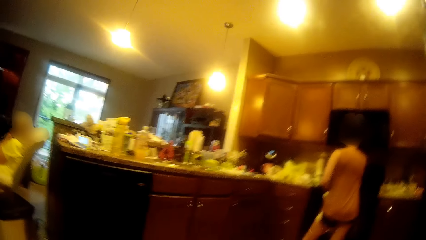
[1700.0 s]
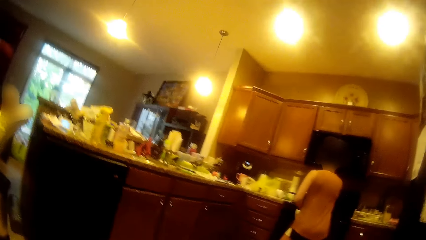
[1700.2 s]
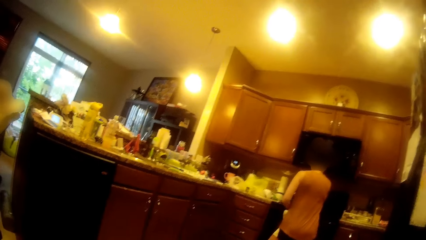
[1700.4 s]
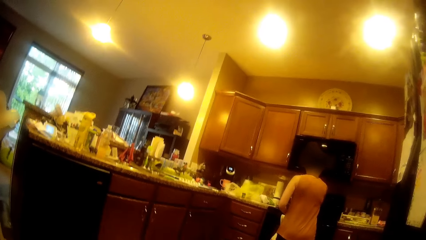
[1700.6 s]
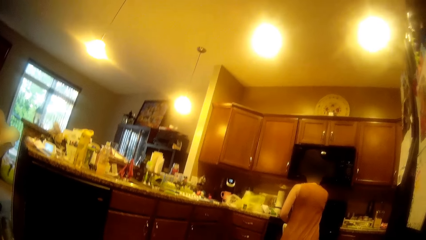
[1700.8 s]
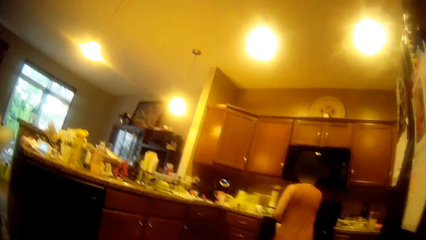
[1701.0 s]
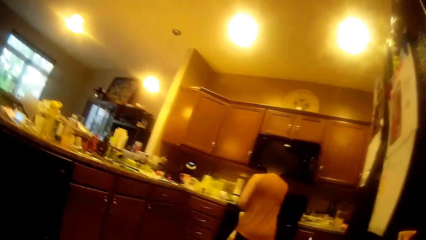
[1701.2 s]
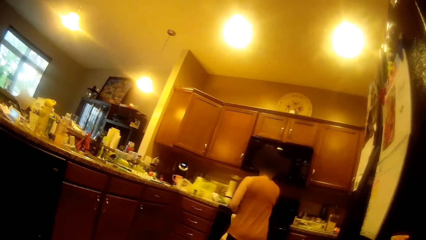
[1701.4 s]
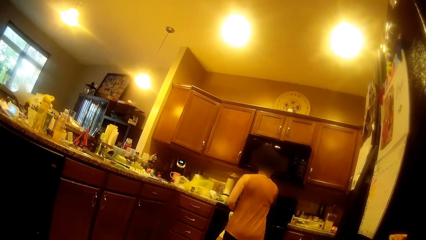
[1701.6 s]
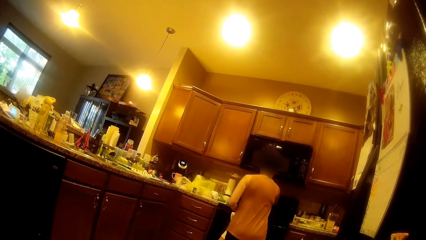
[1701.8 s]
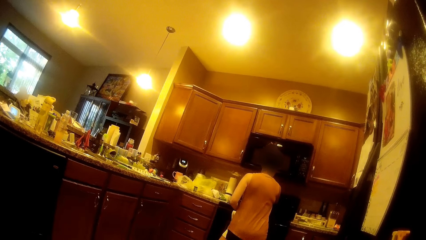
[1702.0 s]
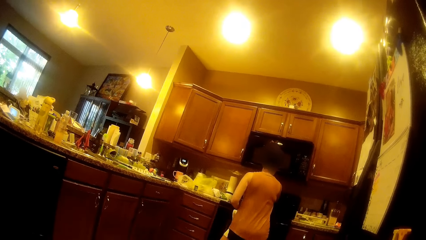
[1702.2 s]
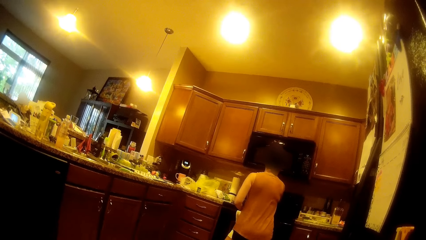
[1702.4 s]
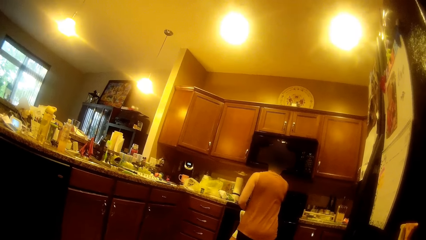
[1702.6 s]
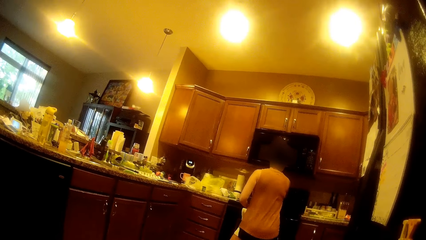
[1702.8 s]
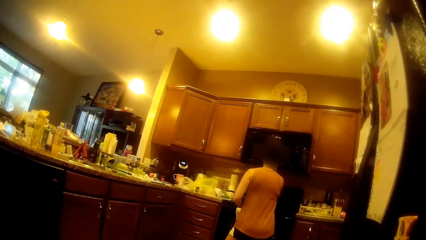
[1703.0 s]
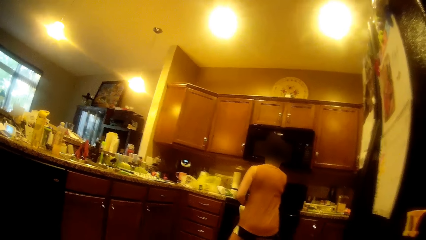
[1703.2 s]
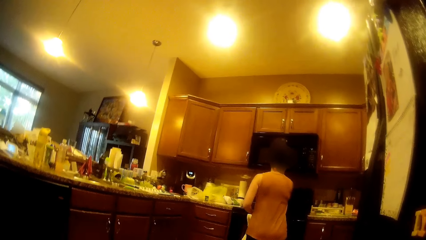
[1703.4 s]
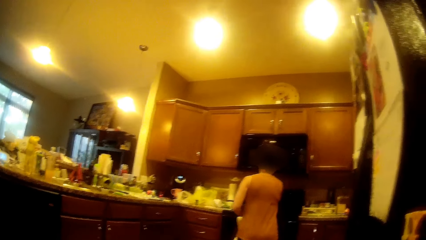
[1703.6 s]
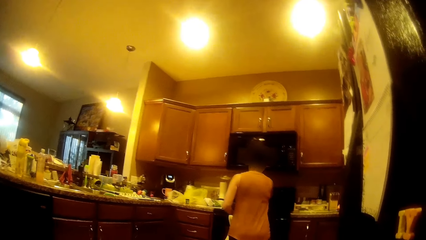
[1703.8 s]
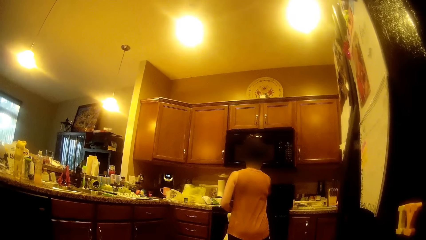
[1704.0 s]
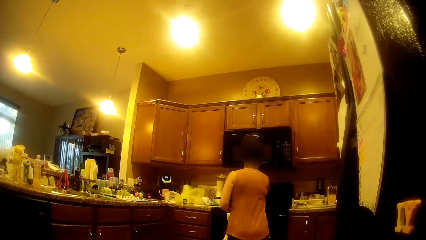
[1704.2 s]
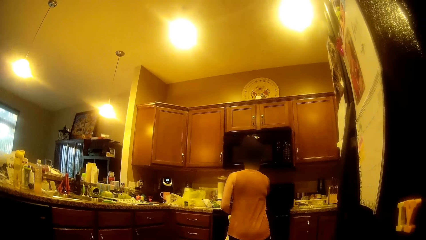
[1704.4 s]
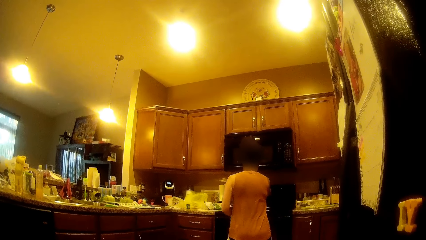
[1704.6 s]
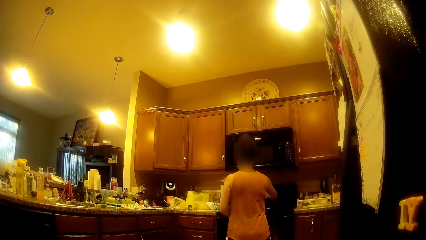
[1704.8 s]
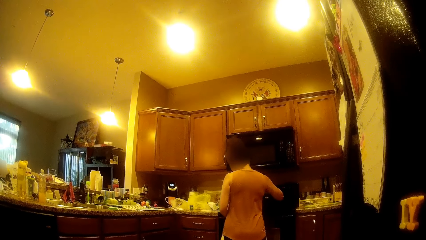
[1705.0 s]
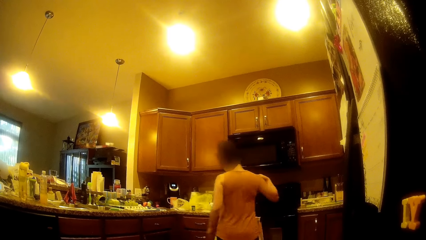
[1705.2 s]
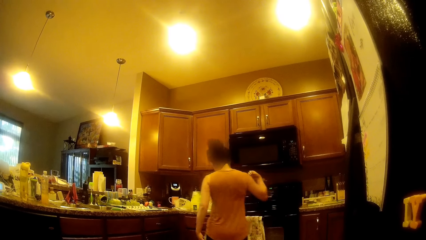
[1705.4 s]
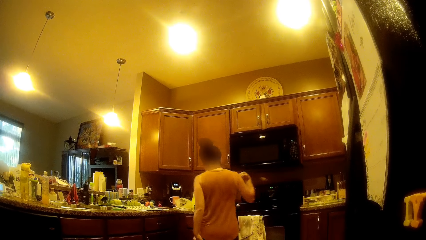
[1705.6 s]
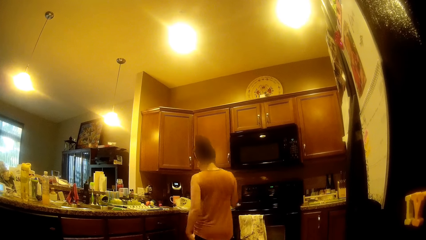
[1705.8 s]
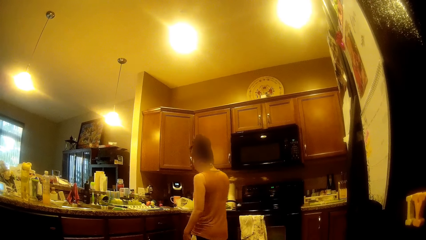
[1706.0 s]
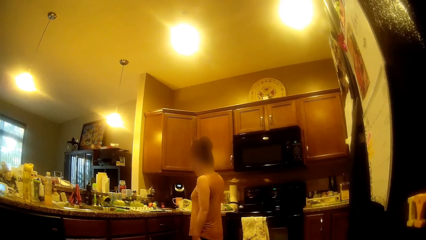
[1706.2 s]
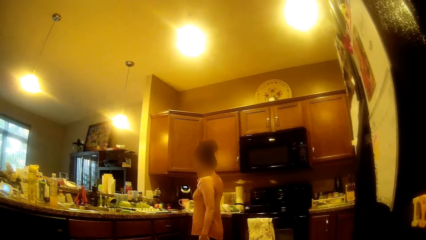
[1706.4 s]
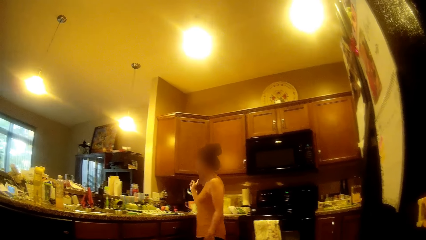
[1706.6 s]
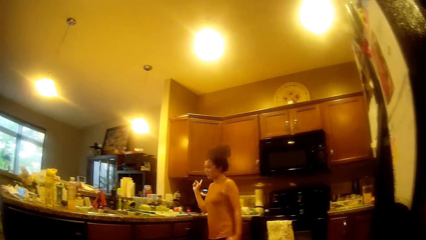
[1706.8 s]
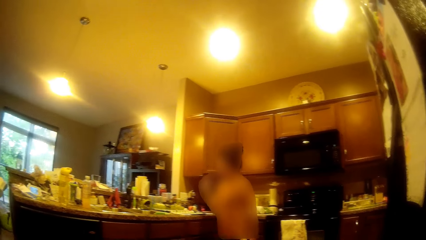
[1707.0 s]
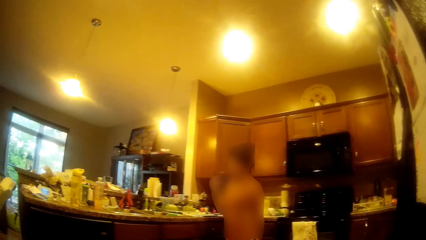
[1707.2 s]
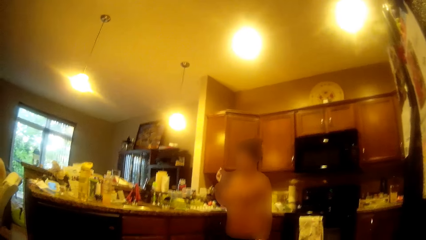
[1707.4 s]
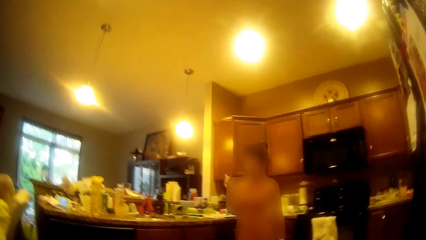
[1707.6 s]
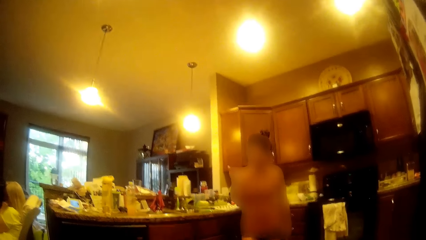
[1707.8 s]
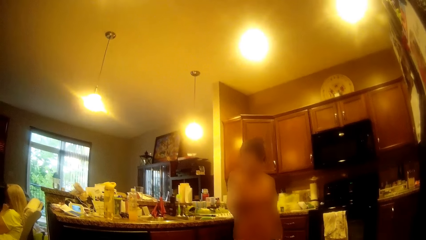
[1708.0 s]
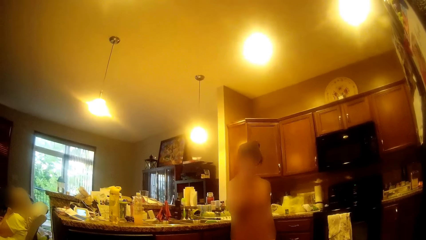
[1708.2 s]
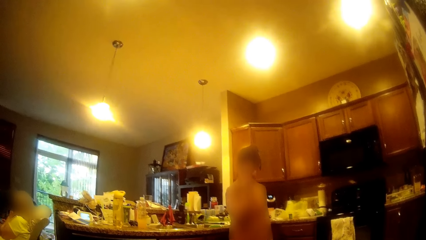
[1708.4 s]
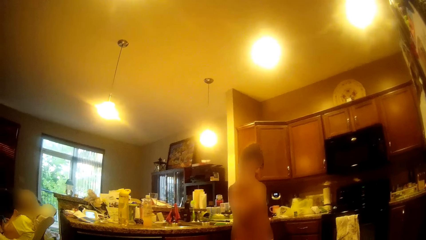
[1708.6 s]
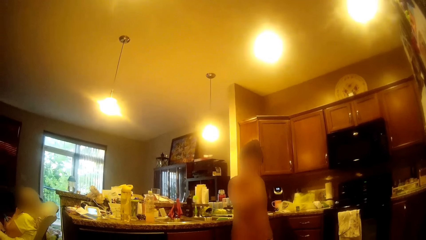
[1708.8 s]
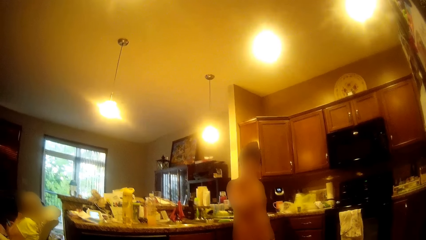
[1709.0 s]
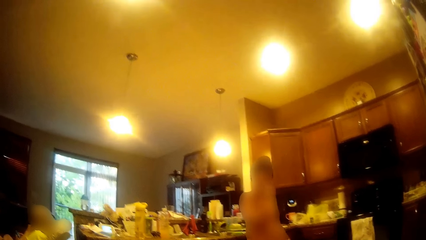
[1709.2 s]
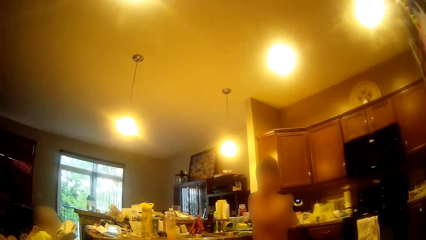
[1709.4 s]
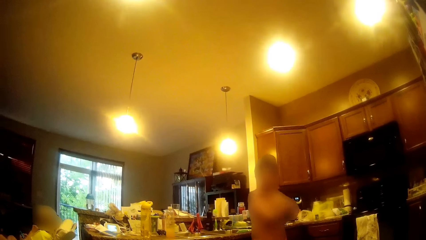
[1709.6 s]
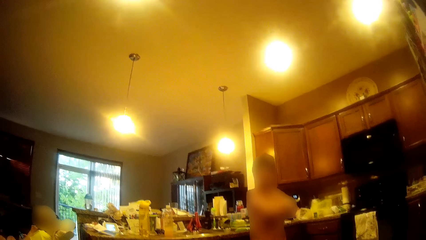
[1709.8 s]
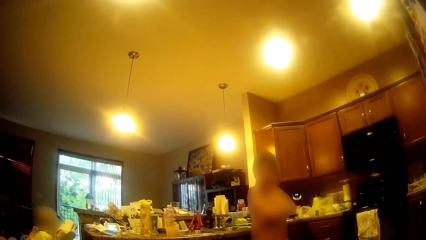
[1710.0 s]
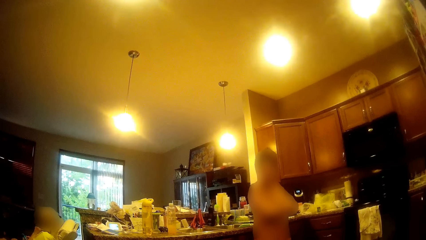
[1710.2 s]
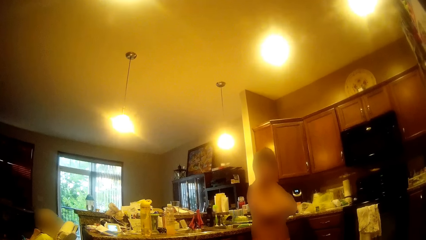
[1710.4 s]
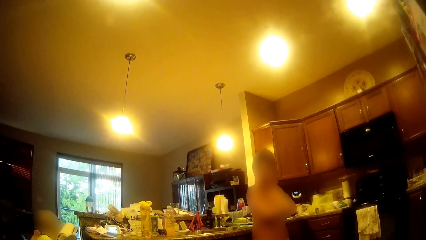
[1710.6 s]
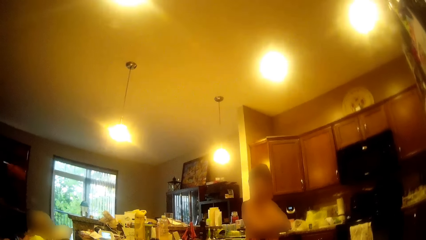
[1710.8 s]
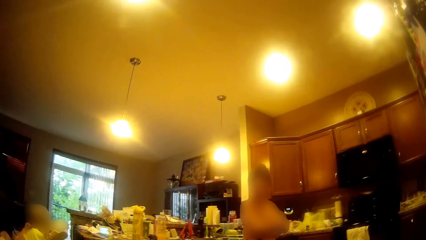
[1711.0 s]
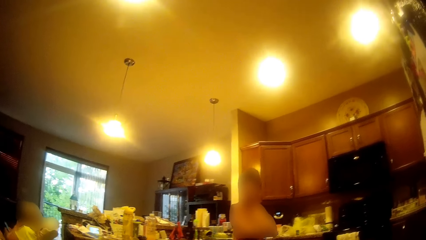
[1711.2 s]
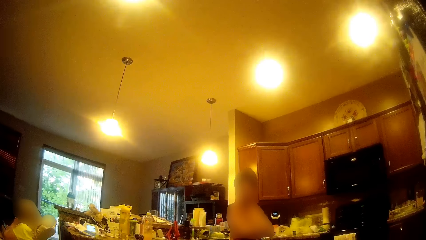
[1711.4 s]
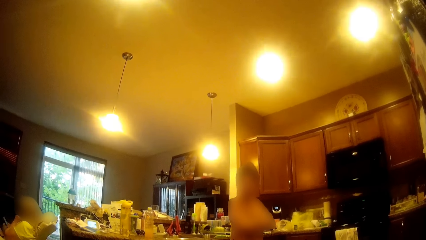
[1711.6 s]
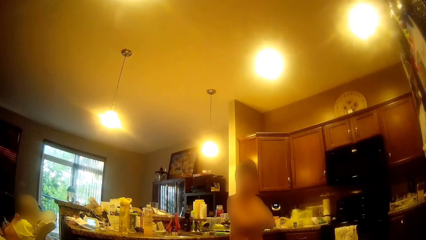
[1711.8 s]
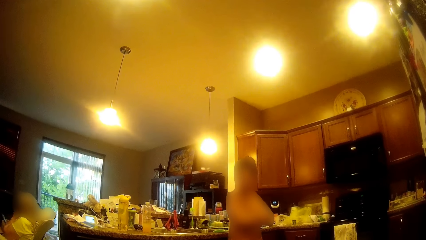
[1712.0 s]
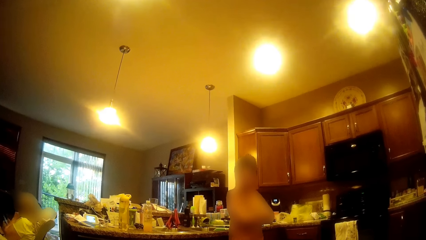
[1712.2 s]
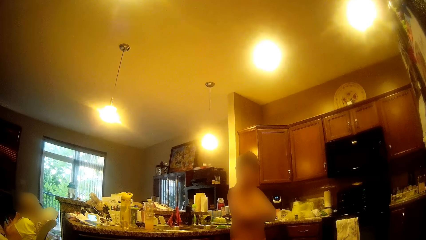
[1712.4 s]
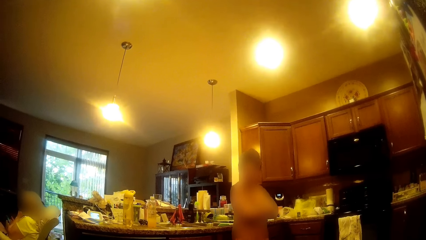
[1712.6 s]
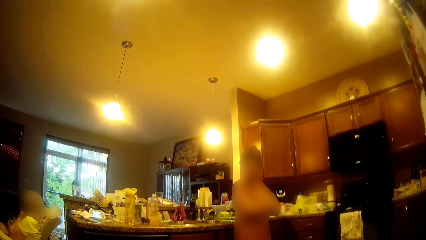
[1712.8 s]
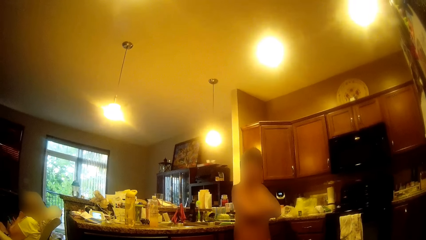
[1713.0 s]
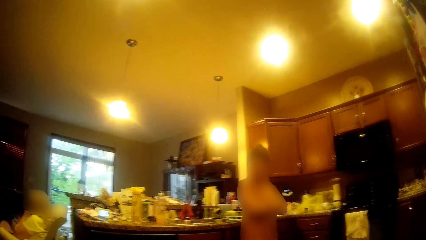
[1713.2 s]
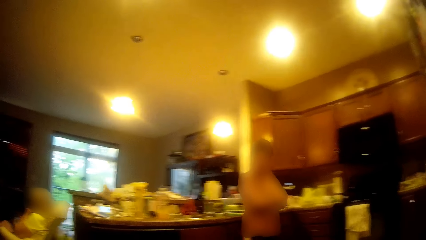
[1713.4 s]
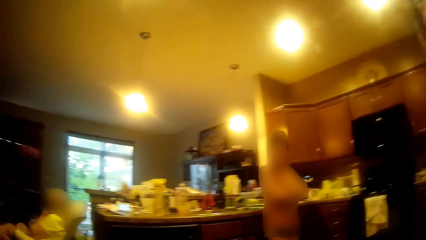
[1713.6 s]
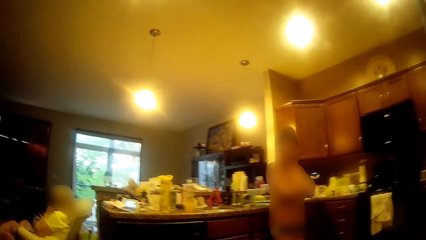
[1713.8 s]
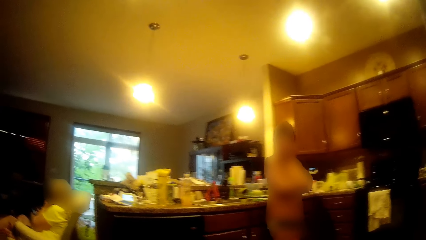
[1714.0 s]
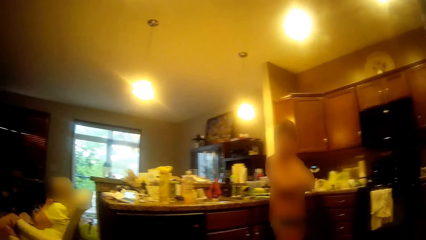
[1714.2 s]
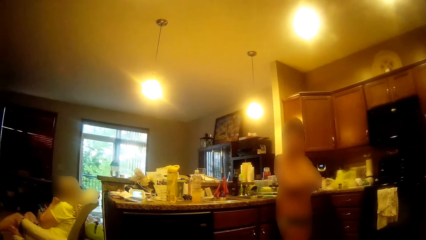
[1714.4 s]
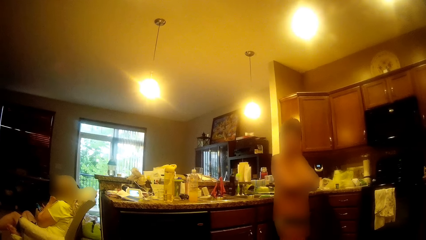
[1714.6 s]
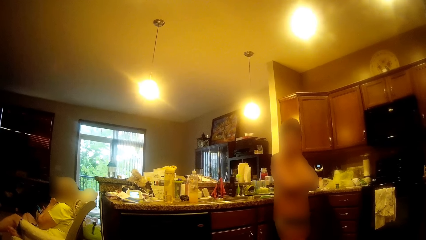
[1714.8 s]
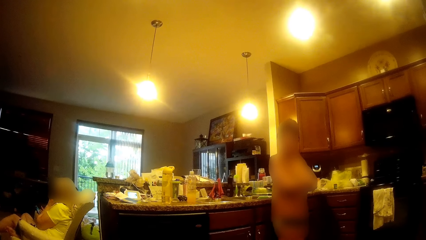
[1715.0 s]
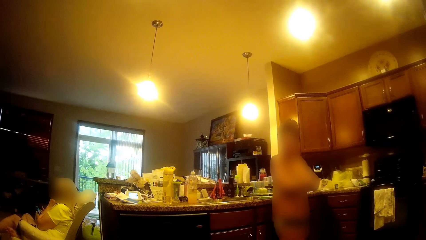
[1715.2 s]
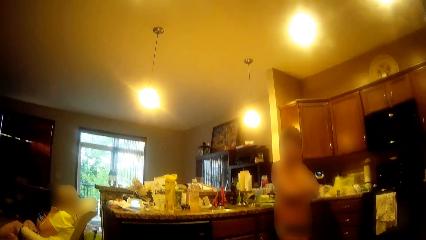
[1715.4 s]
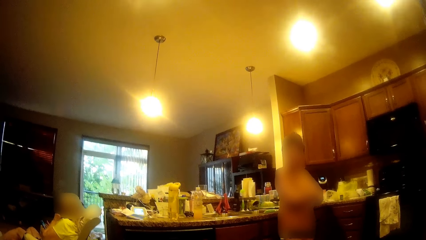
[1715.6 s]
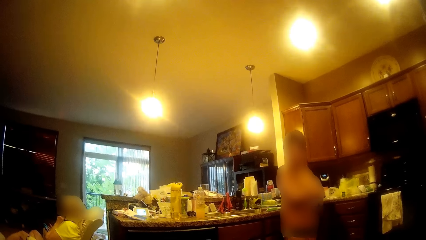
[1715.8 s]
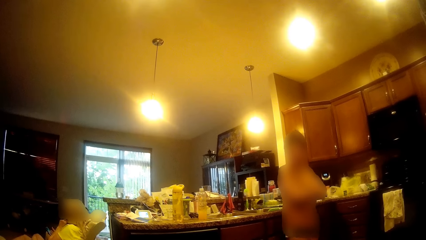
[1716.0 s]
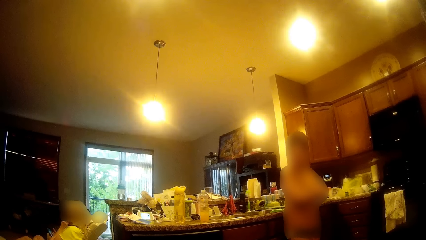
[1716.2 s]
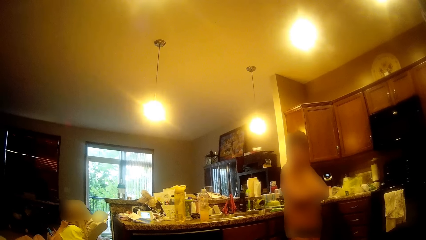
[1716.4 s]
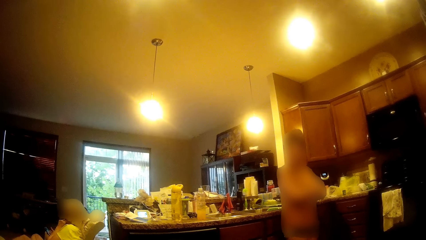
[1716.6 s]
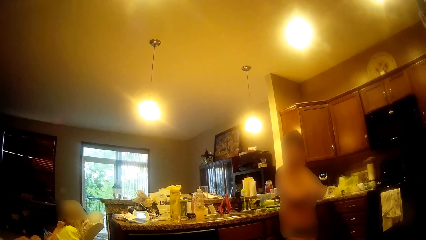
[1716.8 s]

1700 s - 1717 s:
The woman operates a cooker with her right hand. The woman walks around the kitchen. The woman touches her face with her right hand. The camera wearer converses with the woman. The woman removes her right hand from her face.
